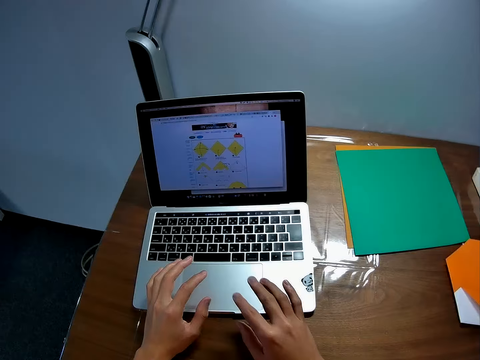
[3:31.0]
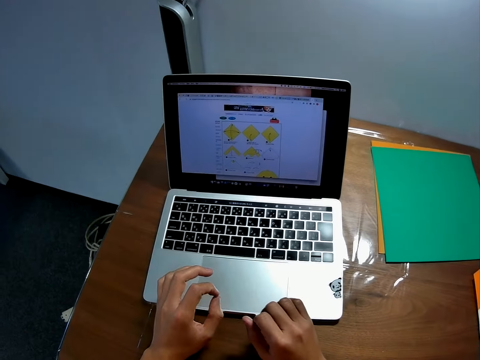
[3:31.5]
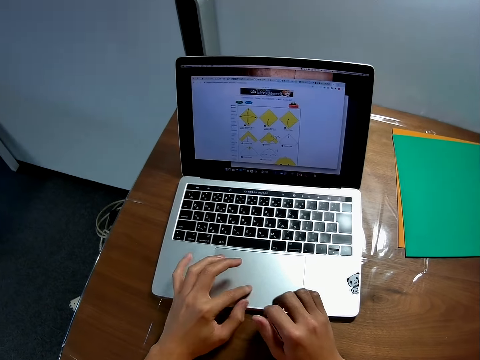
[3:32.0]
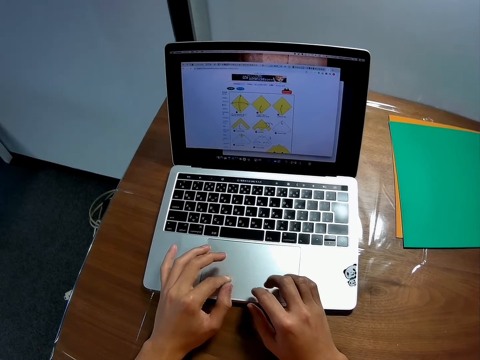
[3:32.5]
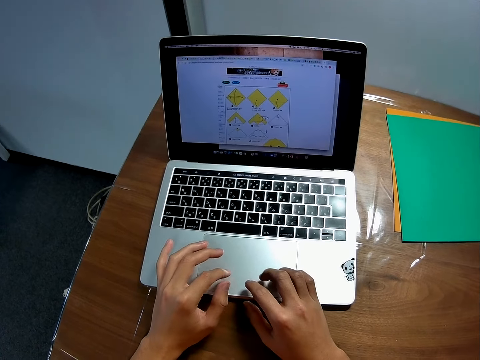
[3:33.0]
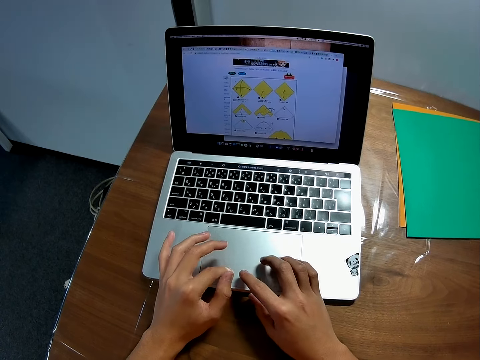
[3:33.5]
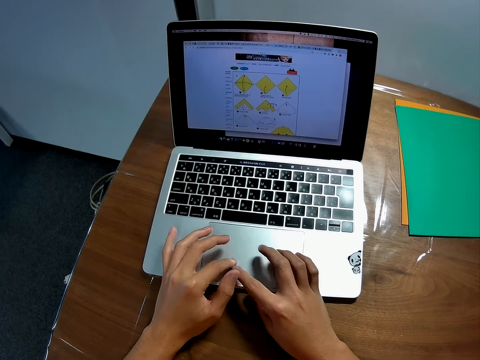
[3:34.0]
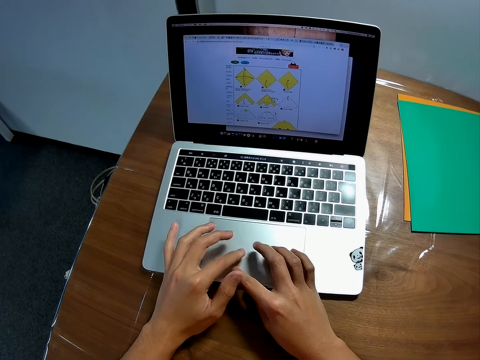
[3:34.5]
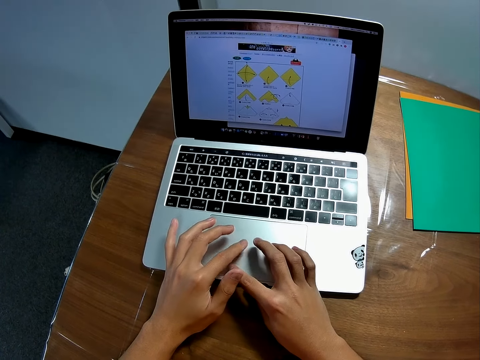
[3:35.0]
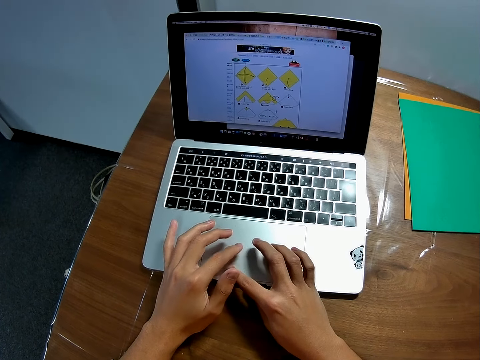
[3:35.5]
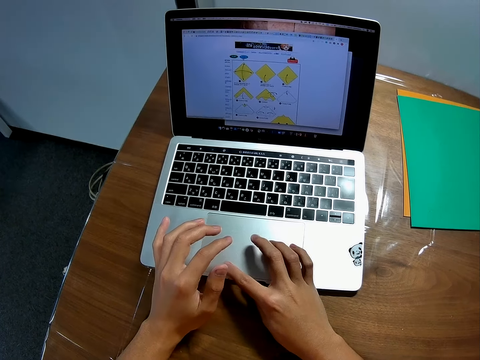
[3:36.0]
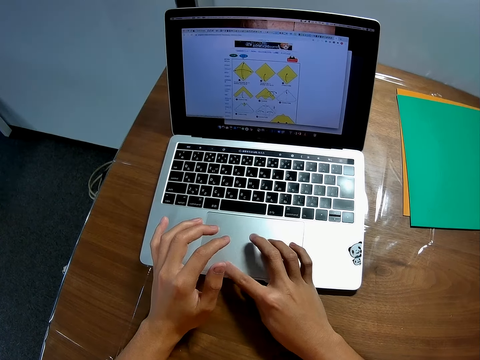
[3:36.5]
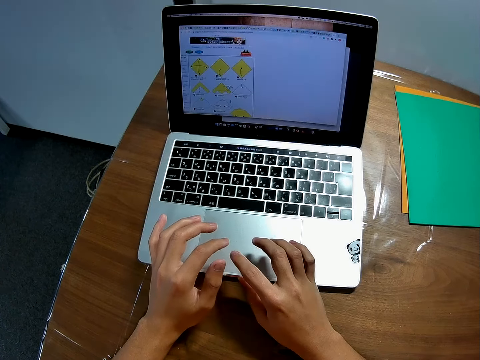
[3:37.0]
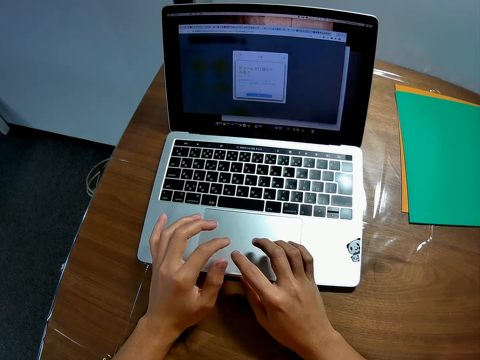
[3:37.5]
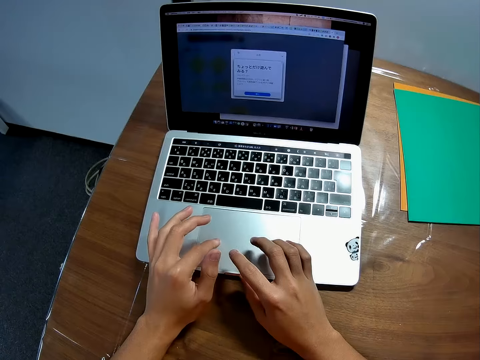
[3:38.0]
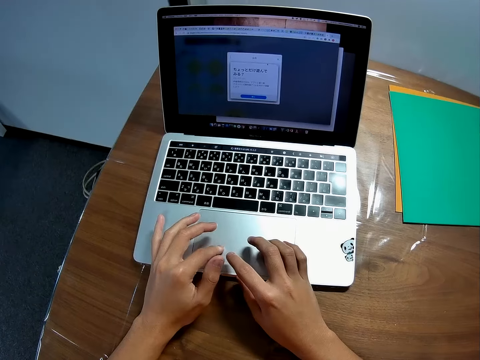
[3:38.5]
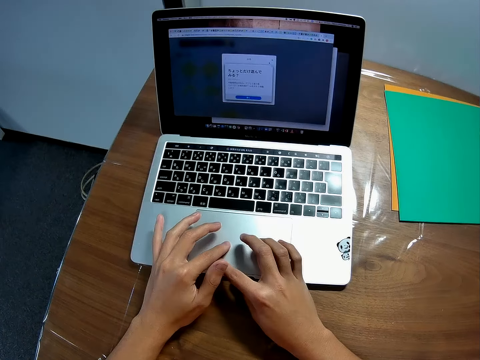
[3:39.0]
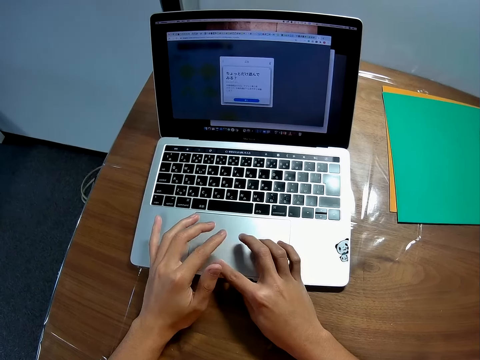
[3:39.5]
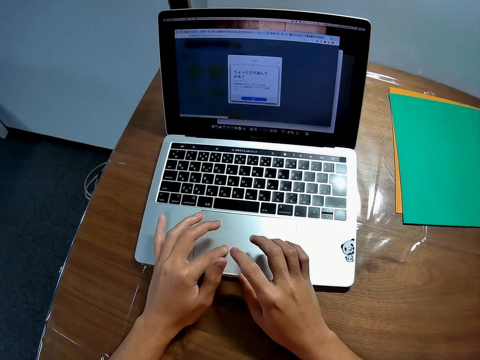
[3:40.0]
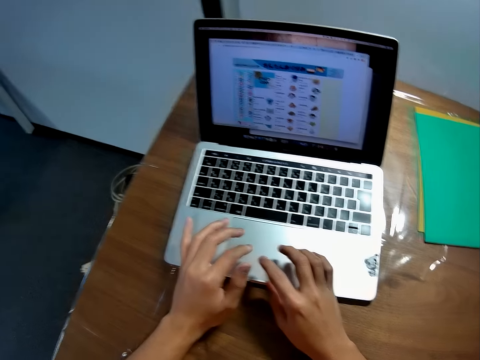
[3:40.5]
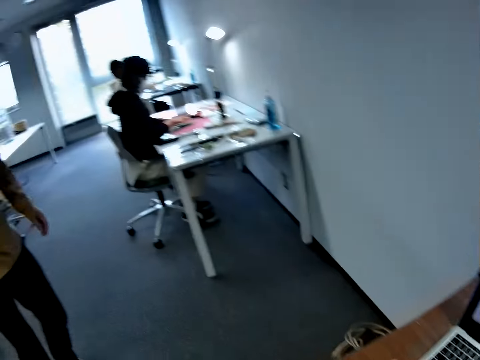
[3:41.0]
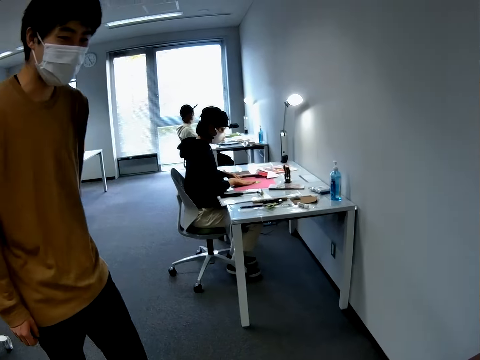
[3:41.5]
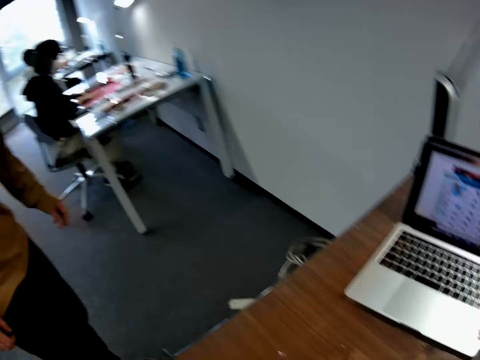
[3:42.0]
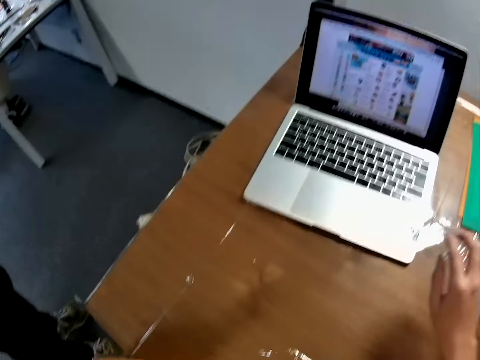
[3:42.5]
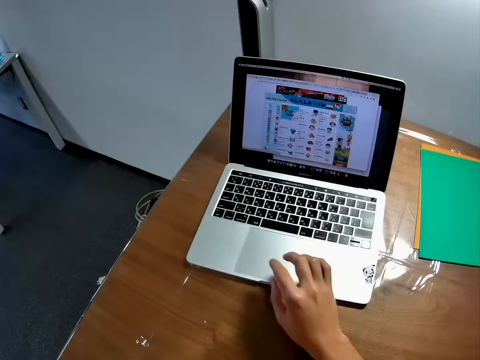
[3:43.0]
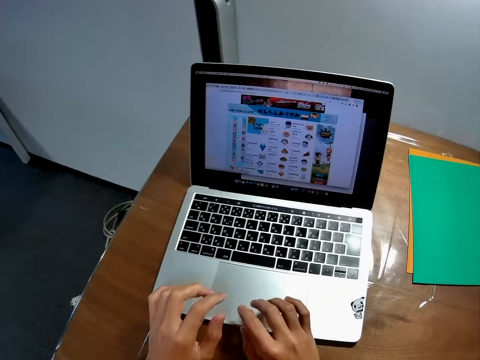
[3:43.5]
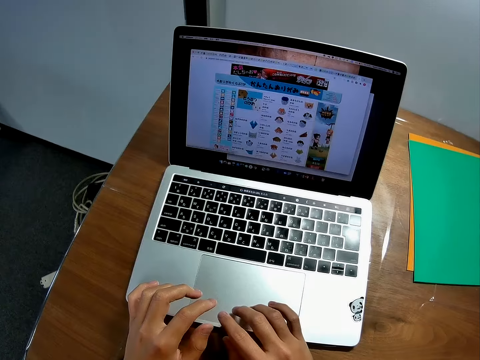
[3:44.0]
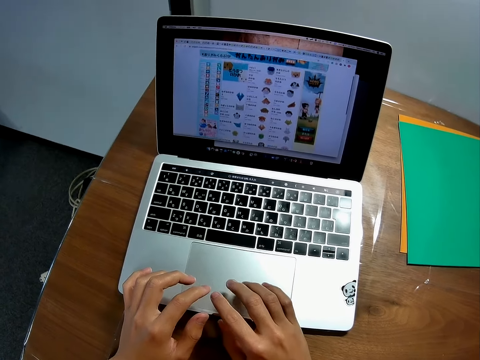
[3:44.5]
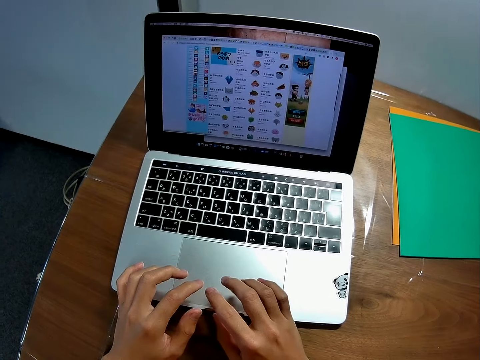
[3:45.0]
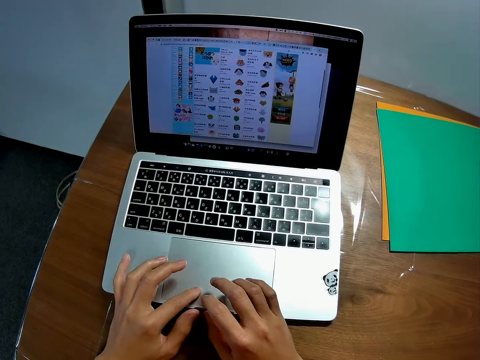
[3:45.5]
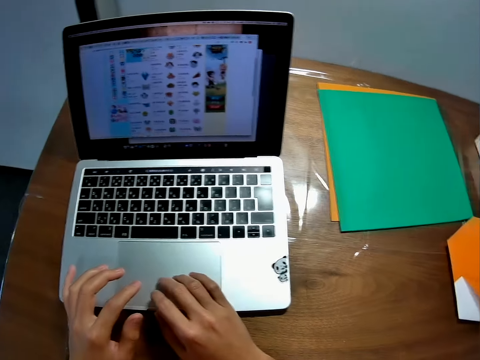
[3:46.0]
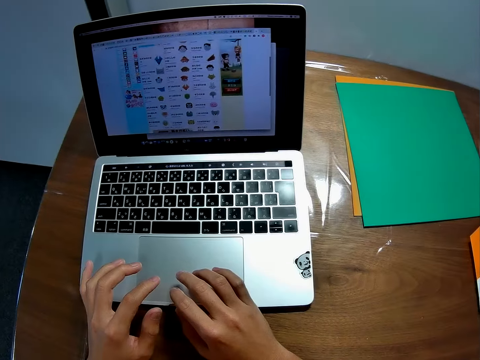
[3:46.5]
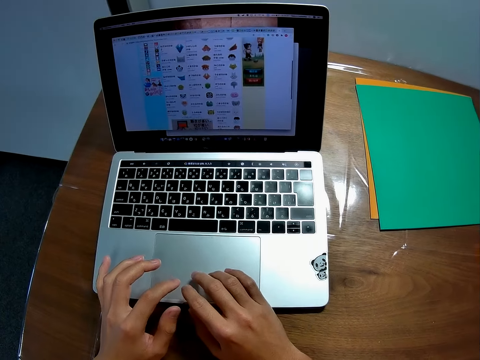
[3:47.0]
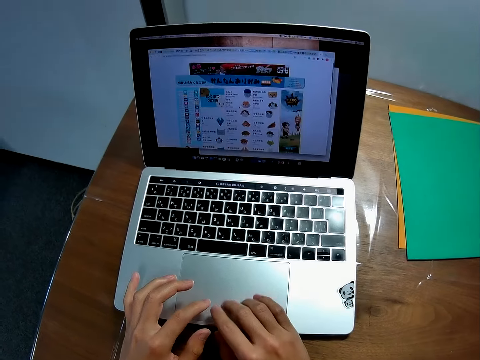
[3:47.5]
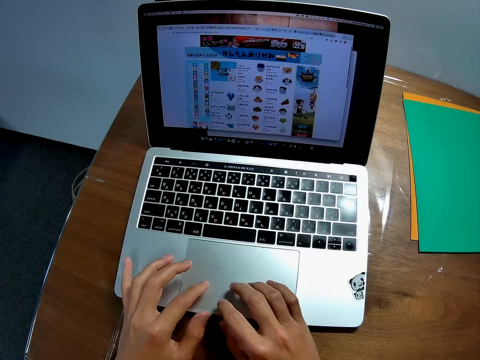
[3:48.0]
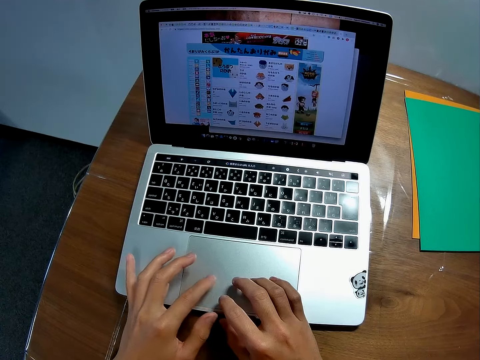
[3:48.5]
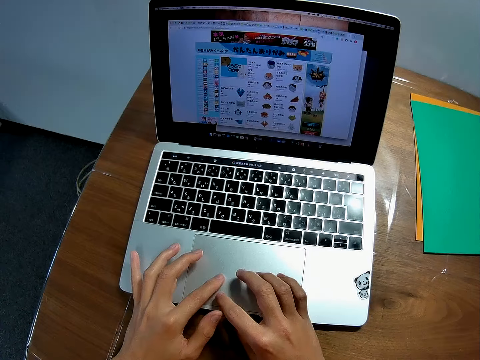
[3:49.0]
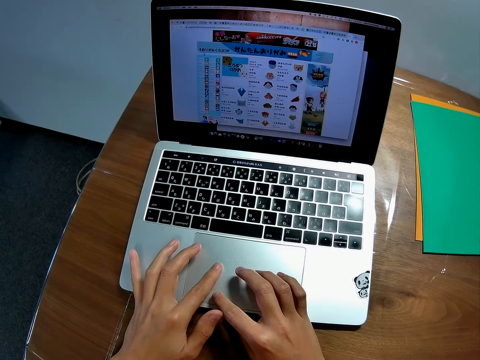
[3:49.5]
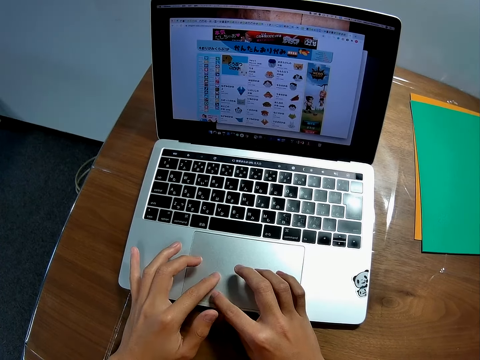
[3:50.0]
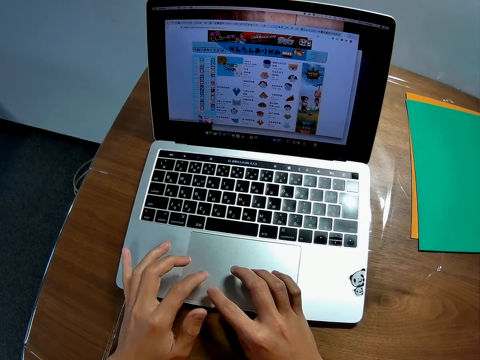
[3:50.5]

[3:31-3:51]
The camera wearer operates the laptop on the table. A man converses with the camera wearer. The man walks towards the camera wearer. The camera wearer uses the laptop.

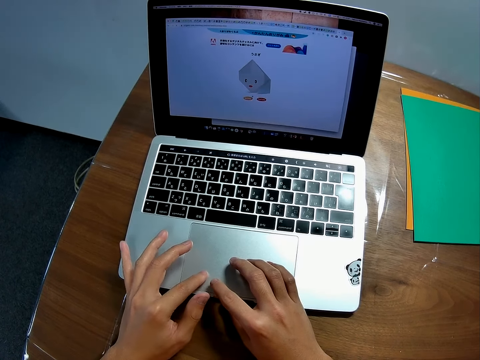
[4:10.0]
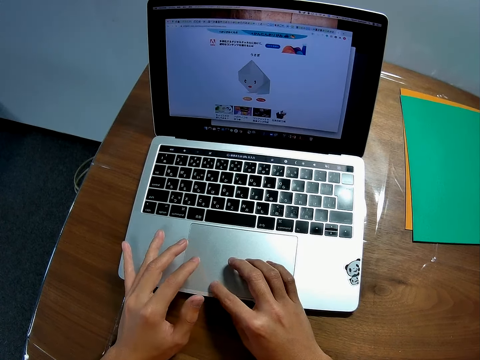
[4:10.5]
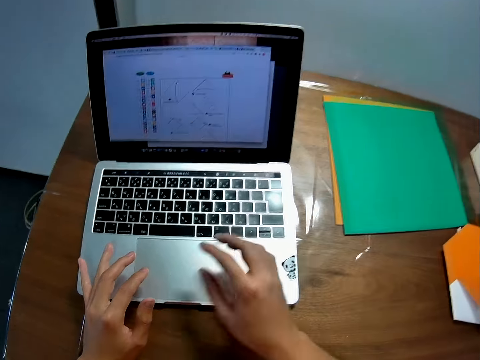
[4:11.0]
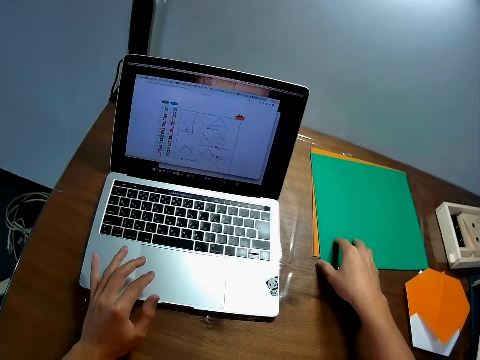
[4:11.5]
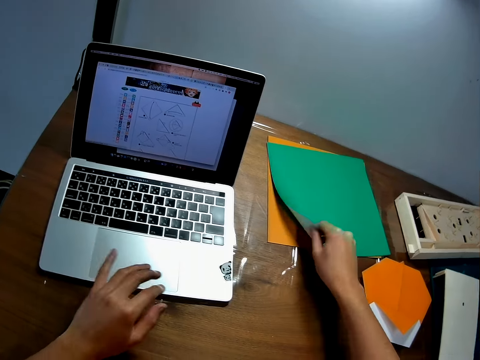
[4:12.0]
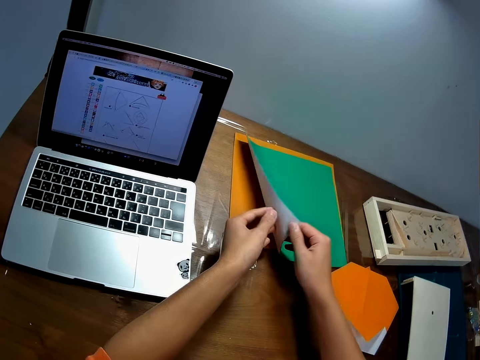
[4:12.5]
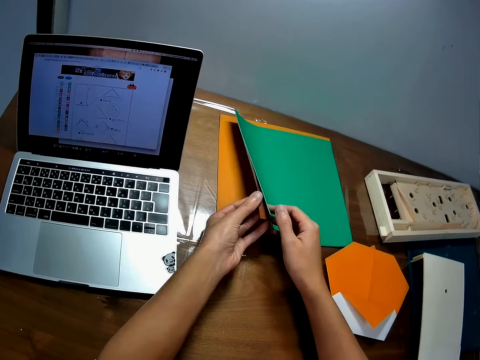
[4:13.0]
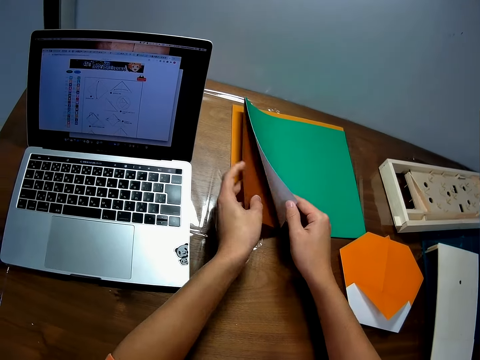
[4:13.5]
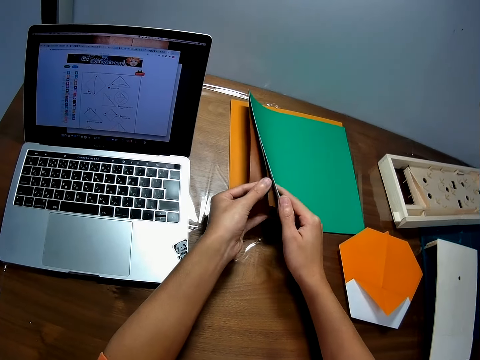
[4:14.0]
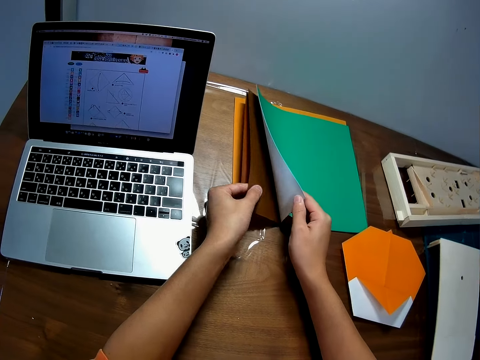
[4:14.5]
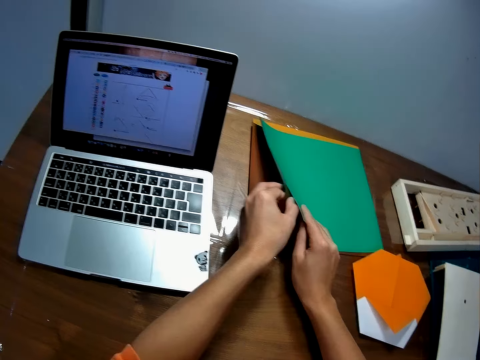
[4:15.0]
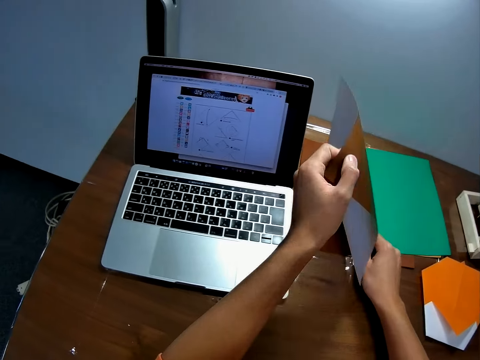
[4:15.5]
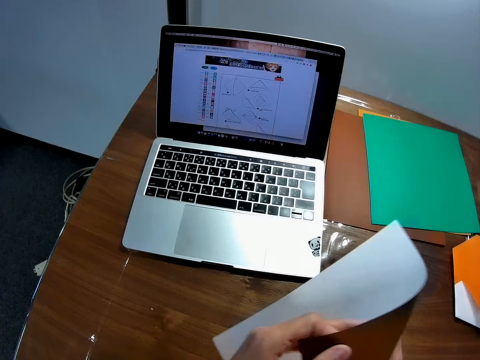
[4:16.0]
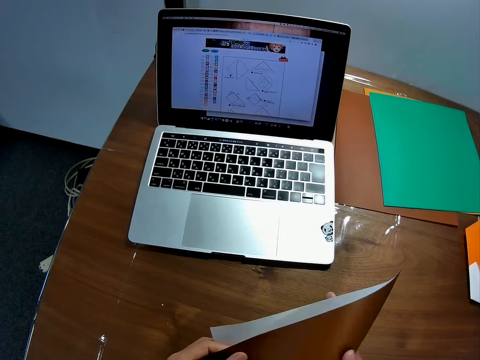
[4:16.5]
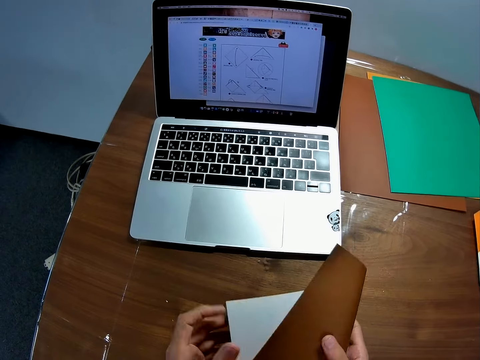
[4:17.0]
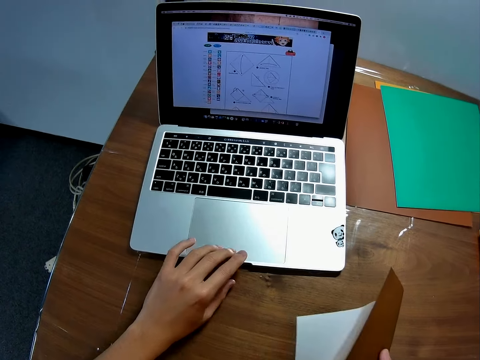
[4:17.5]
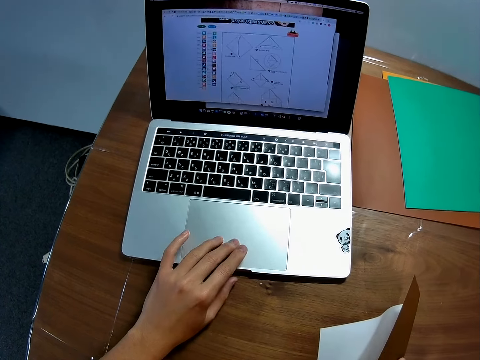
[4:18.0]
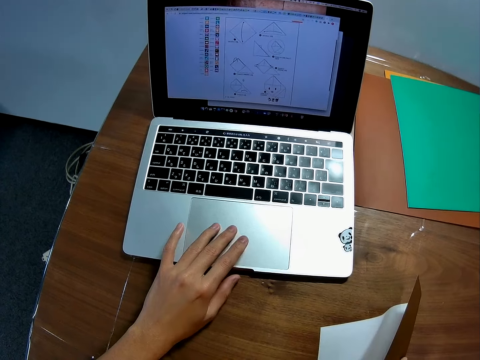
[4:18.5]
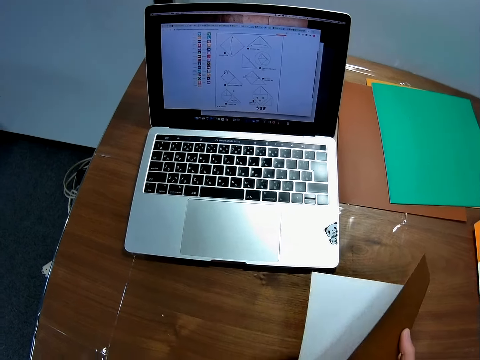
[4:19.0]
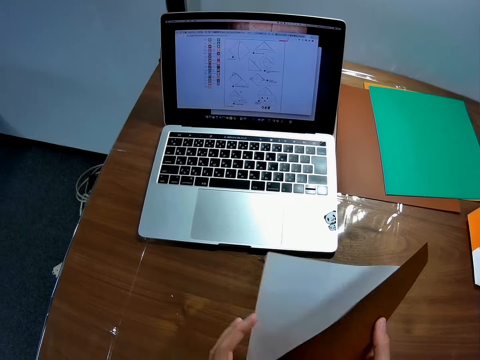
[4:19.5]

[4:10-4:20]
The camera wearer lifts the paper on the table. He picks up the paper with his left hand on the table. He folds the paper. He operates the laptop.
